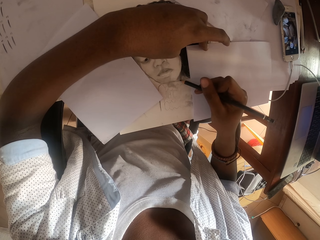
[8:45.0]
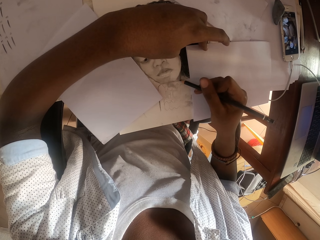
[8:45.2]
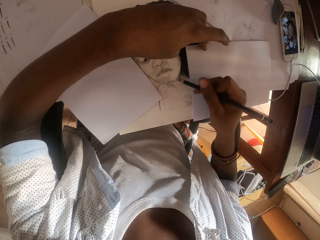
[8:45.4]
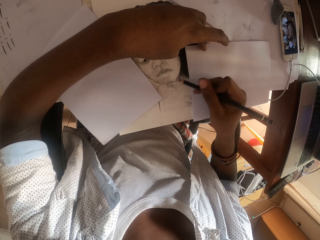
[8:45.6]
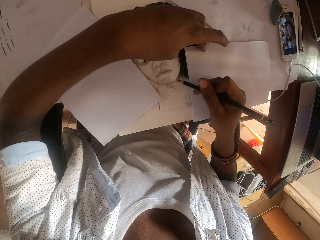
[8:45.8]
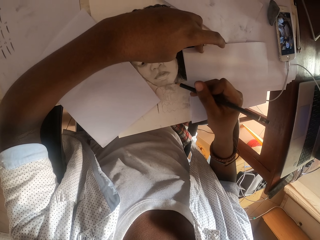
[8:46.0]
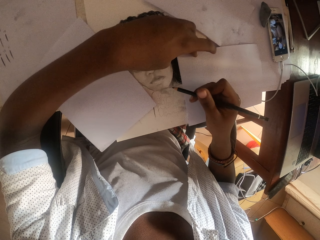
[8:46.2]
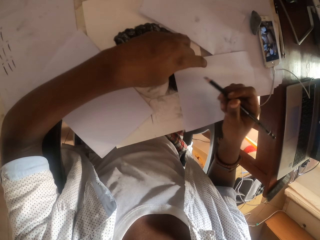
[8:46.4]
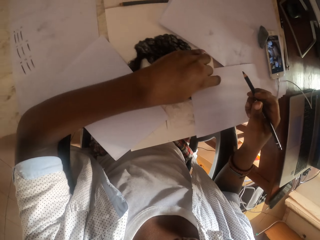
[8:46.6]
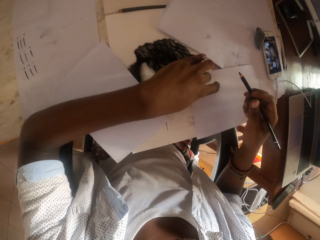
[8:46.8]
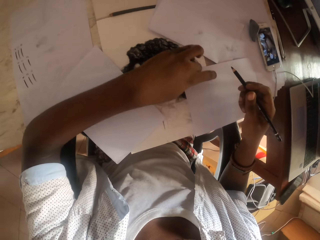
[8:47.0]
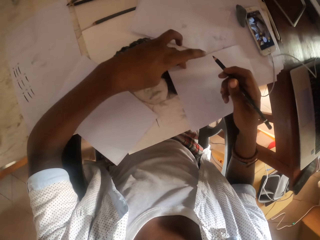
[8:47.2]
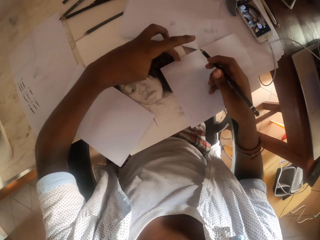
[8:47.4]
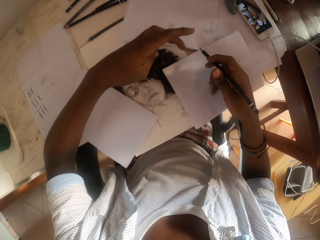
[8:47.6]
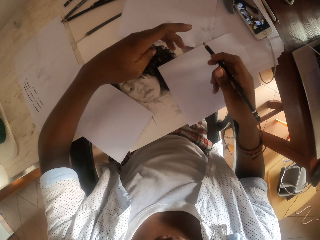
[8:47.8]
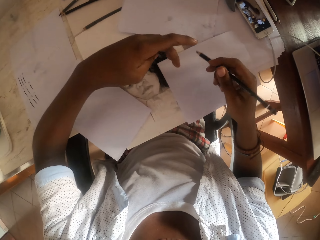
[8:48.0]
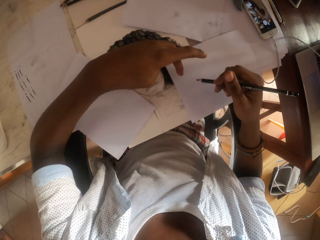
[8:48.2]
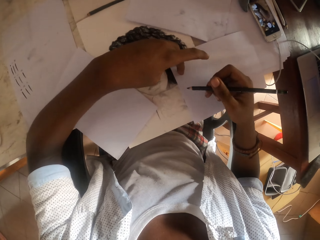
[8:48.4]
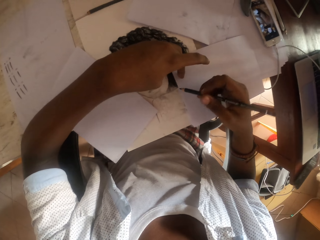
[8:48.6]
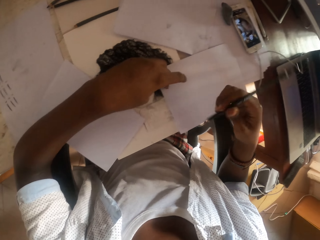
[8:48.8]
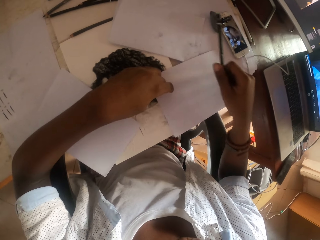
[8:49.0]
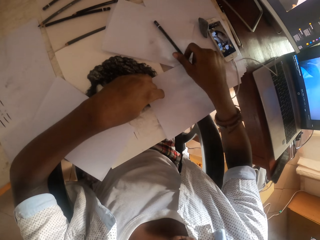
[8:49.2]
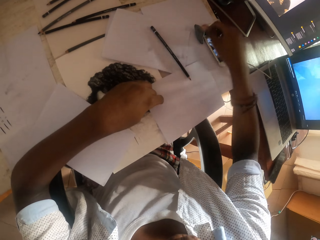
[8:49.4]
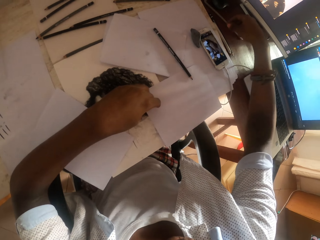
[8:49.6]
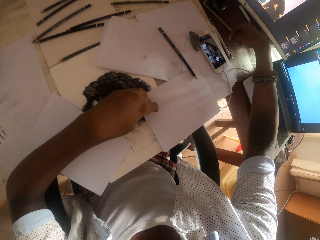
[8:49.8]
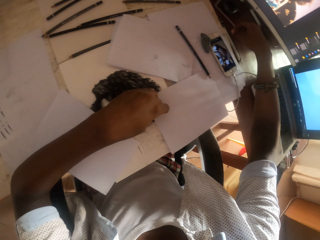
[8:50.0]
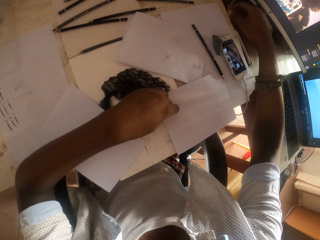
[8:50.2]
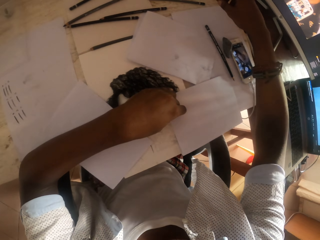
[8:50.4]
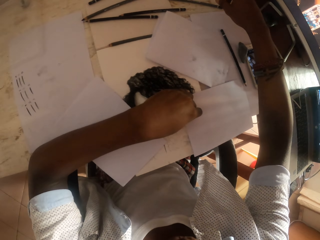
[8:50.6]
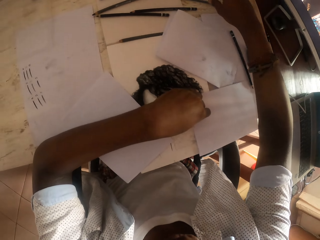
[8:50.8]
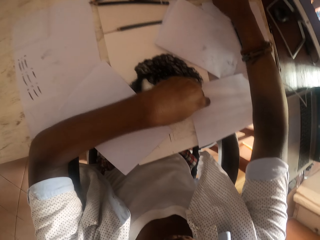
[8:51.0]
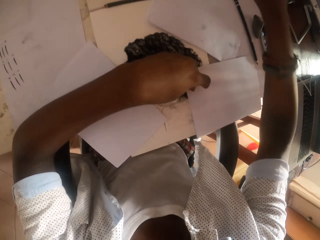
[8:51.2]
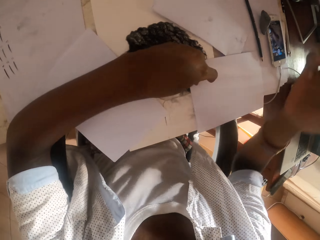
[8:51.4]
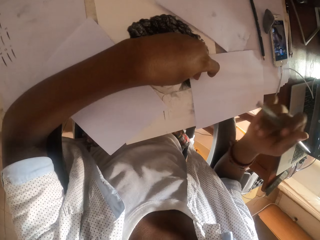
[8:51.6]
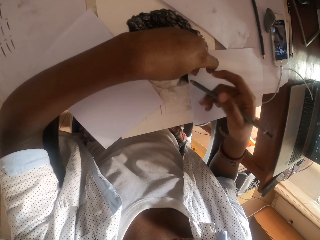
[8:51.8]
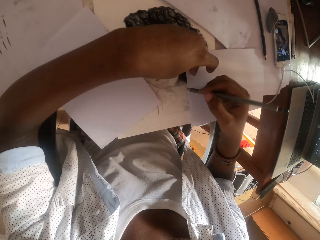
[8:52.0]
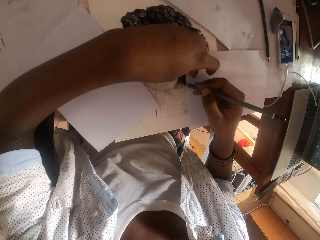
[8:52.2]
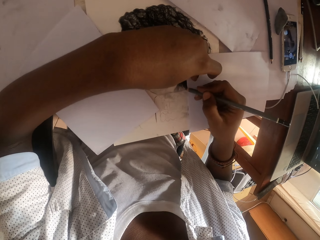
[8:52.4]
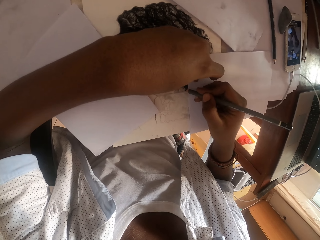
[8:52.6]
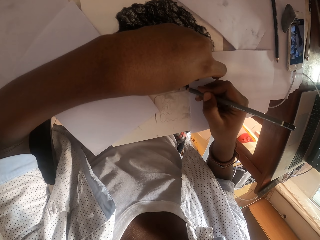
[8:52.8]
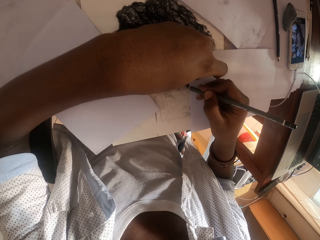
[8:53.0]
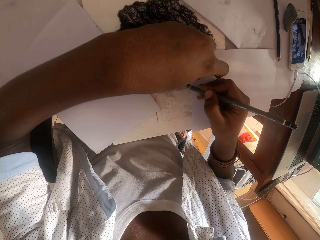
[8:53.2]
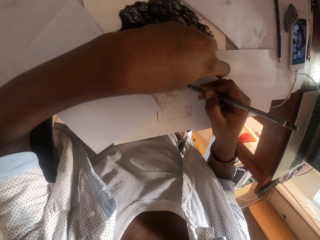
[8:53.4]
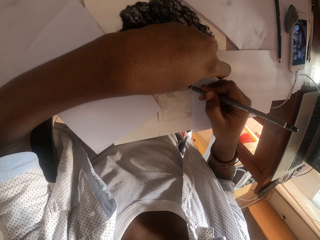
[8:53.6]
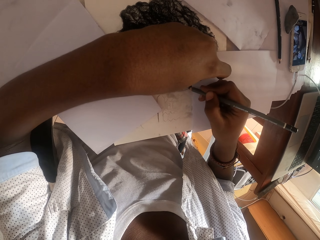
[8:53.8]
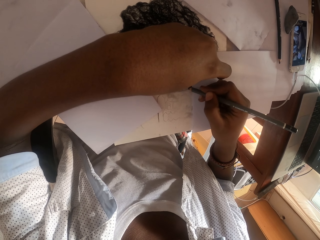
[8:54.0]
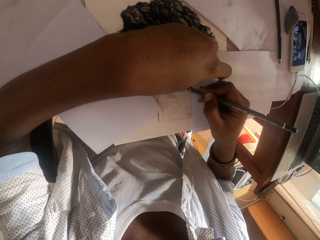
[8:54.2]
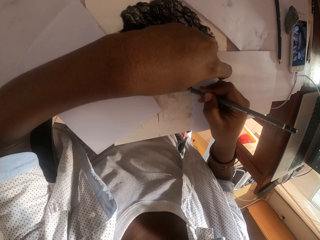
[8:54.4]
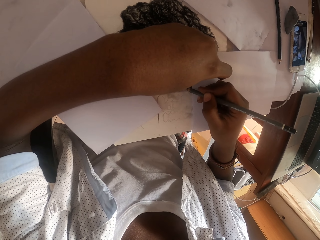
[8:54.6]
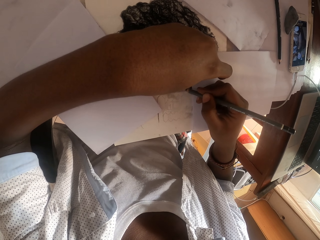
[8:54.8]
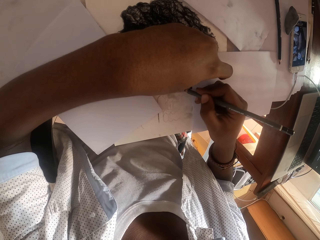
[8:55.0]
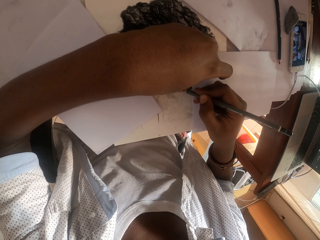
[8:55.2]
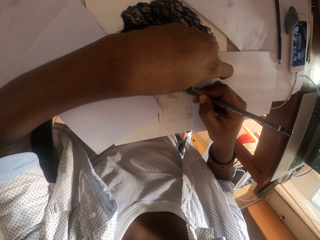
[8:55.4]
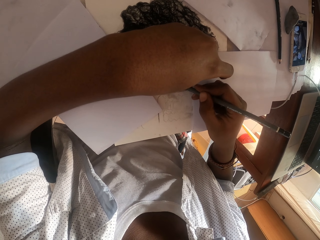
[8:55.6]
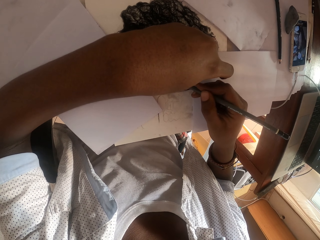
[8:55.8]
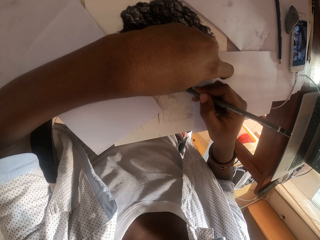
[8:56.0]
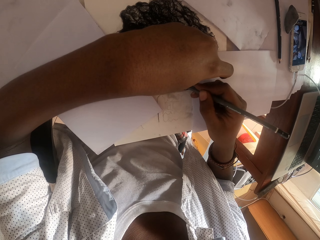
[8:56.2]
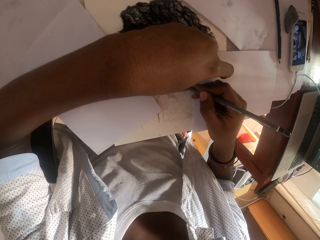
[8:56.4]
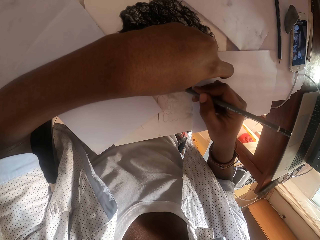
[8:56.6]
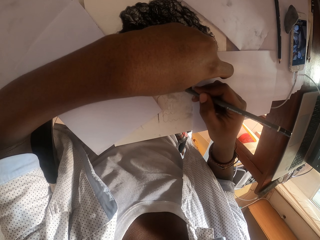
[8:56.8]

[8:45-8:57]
The camera wearer places the pencil on the table. They pick up the pencil. They draw on the paper.

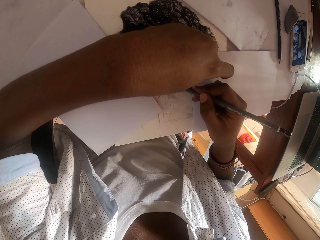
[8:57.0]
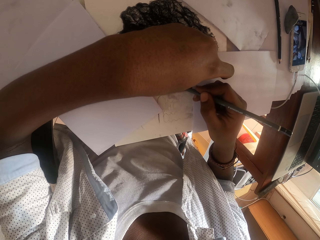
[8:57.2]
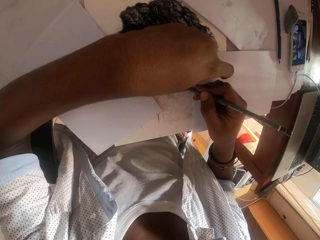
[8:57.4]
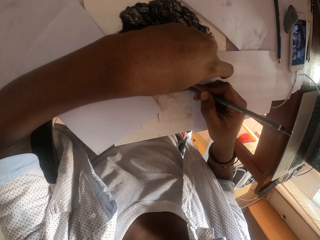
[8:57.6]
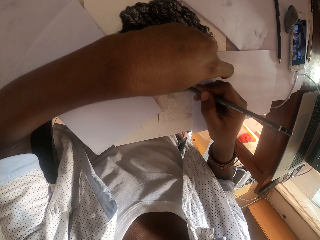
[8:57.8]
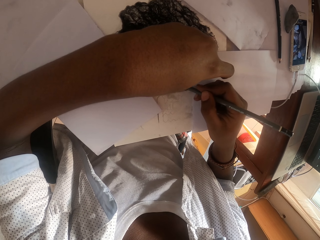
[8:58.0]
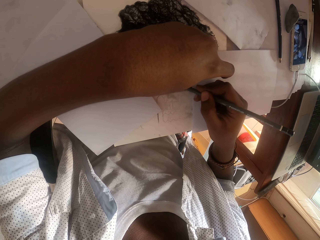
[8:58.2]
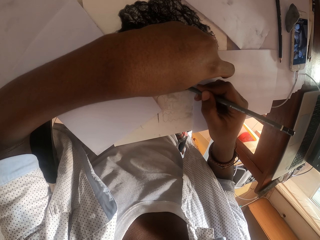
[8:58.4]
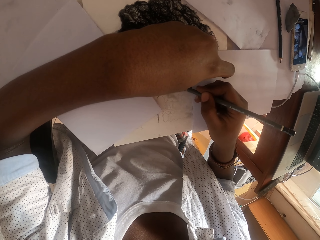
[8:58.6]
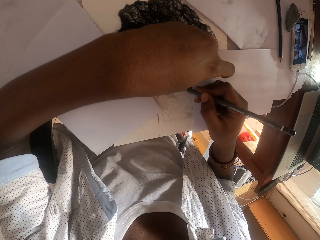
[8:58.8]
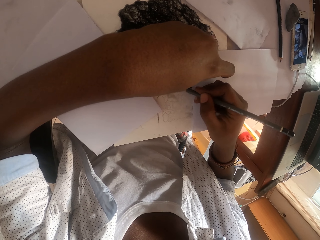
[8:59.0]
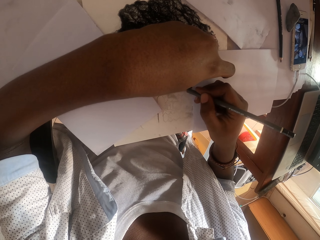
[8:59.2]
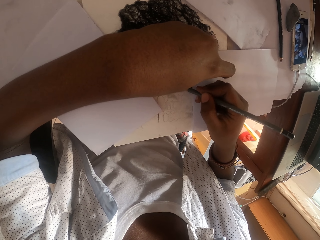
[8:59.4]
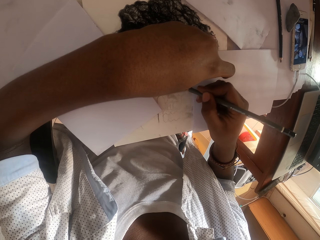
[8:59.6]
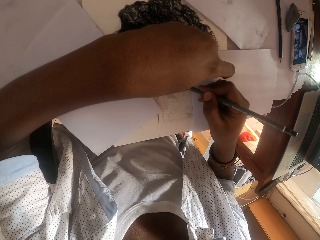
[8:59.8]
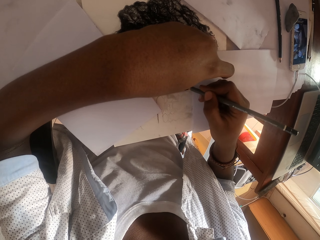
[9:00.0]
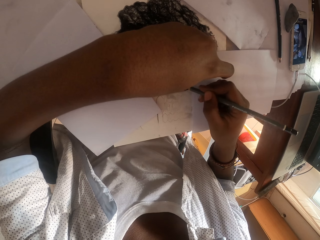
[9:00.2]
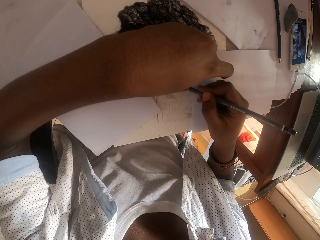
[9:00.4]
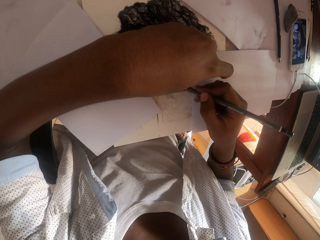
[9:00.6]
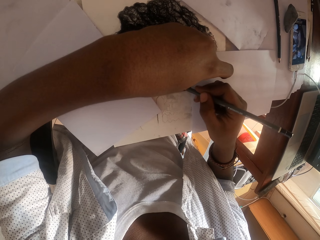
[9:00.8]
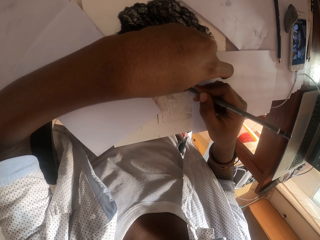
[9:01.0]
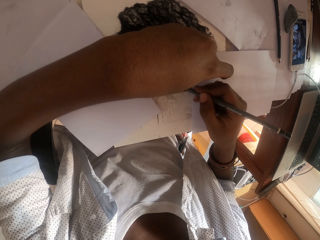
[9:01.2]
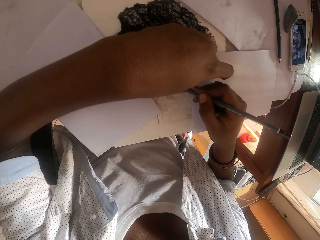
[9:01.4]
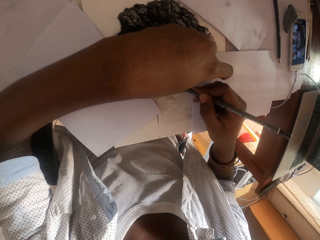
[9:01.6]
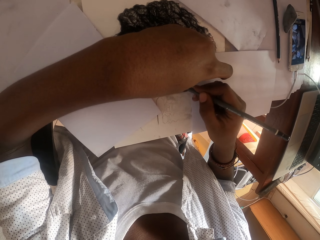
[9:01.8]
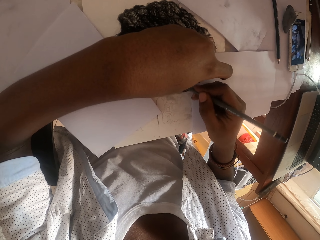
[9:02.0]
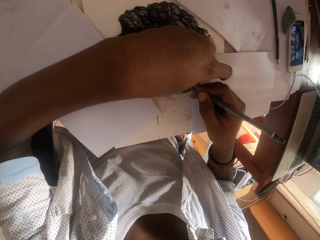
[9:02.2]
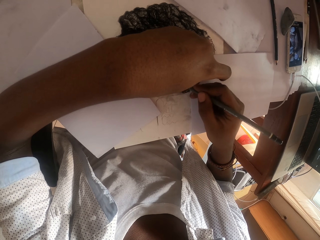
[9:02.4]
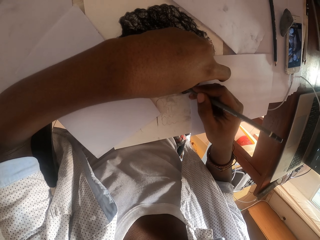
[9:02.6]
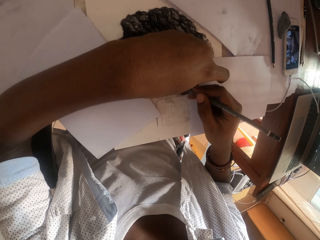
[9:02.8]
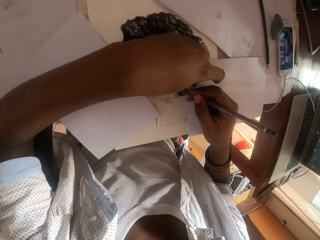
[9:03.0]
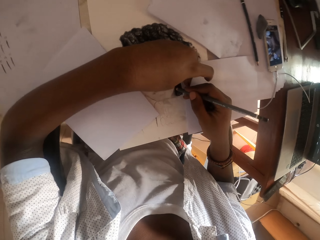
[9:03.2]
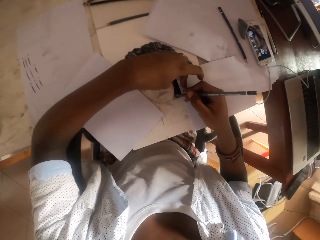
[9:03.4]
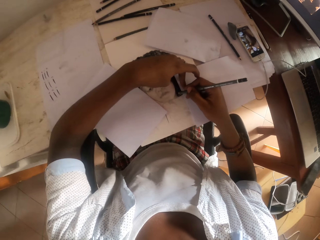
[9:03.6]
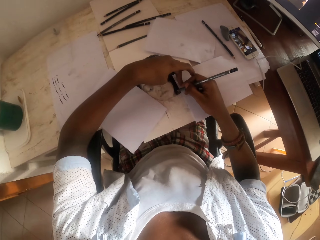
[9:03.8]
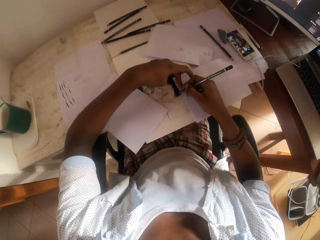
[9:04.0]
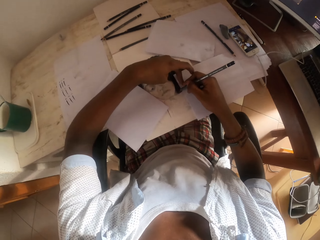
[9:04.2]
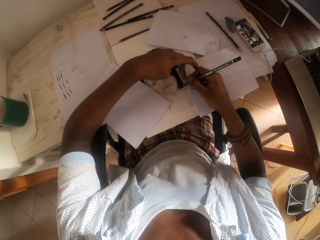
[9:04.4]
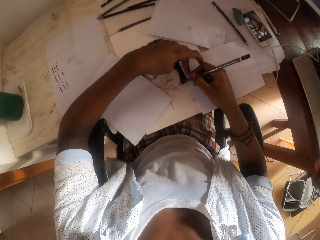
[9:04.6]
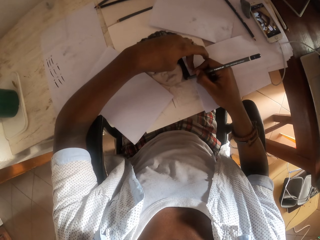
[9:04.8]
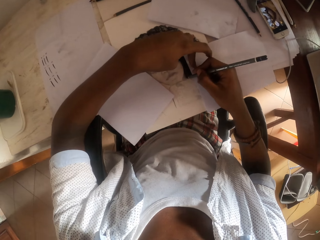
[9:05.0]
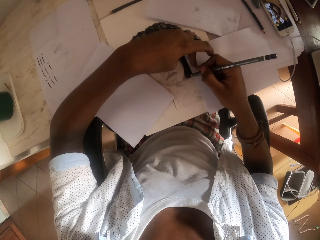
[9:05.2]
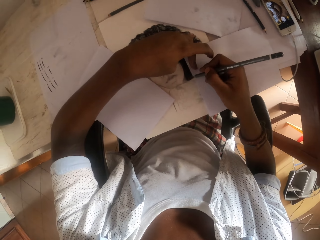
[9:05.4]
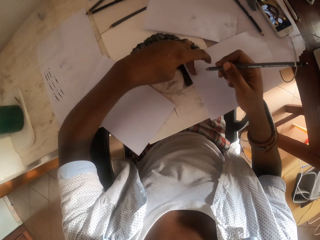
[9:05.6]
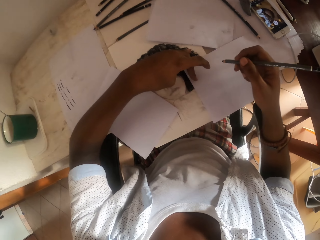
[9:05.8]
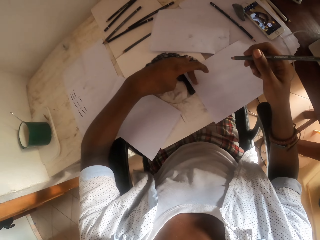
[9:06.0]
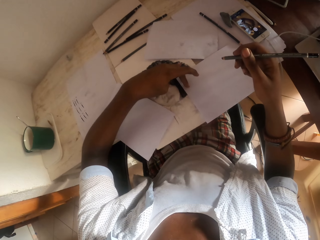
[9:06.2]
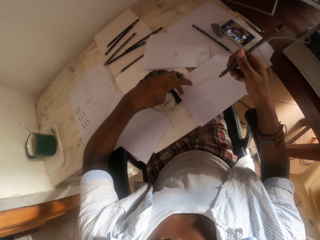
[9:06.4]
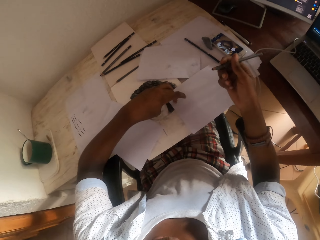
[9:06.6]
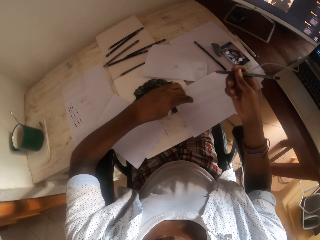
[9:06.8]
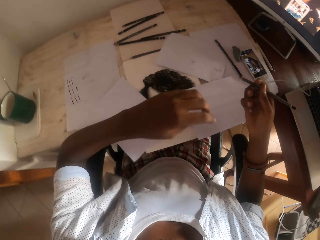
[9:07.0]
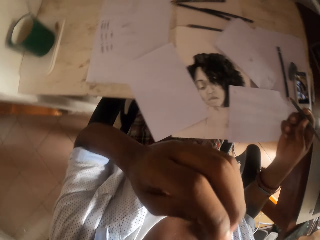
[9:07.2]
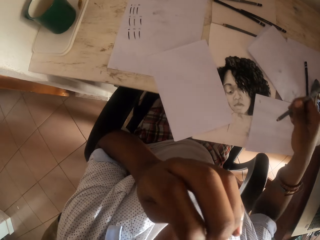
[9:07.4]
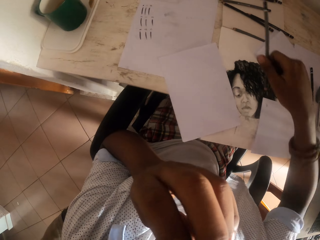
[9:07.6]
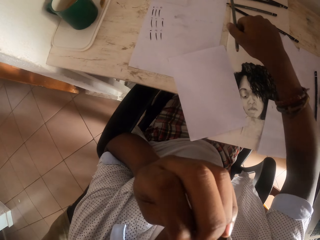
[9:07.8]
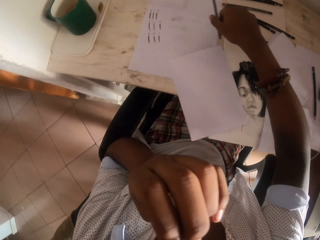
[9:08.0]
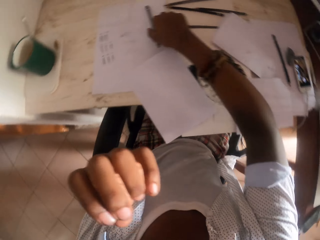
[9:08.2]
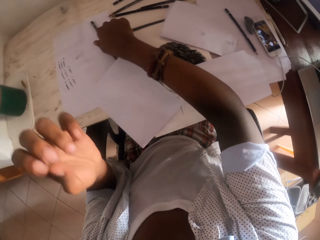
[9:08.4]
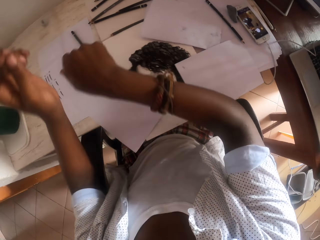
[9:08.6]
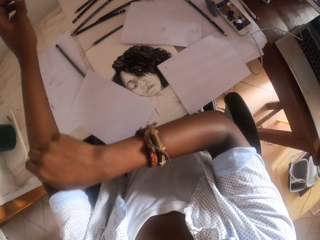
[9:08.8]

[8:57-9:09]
The camera wearer touches his face. He places the pencil on the table.
